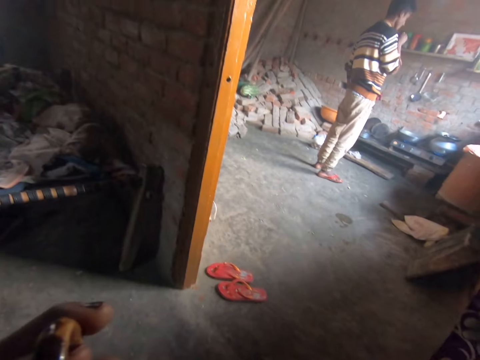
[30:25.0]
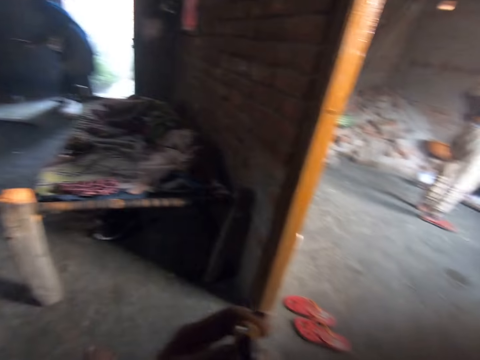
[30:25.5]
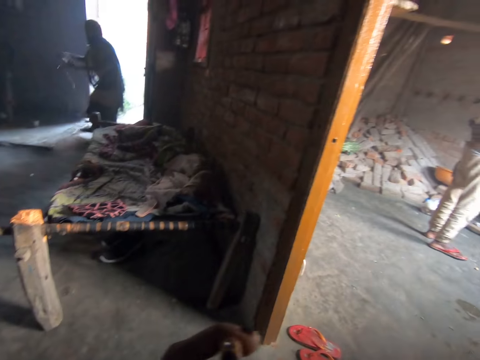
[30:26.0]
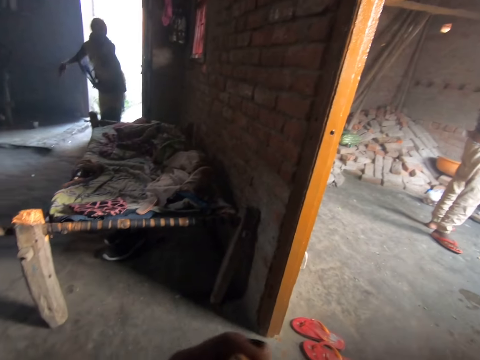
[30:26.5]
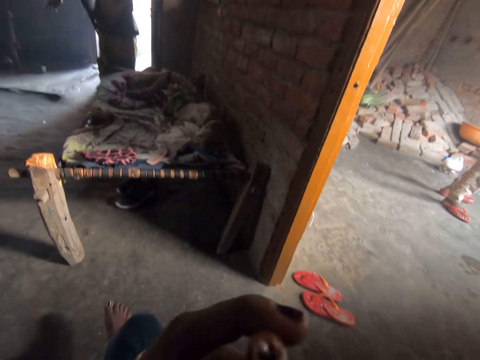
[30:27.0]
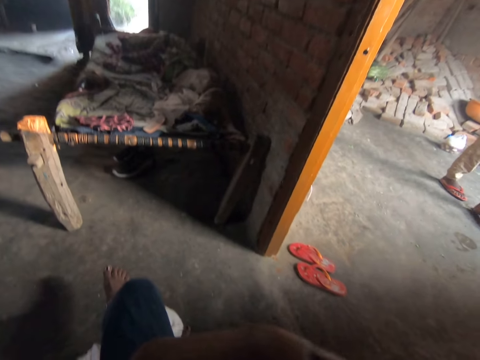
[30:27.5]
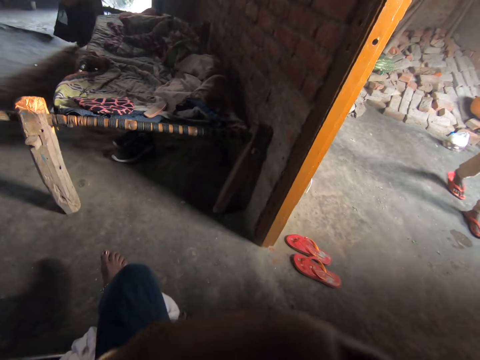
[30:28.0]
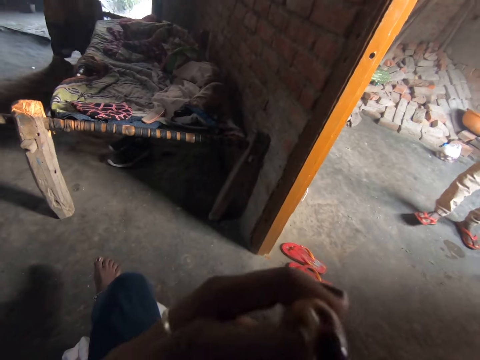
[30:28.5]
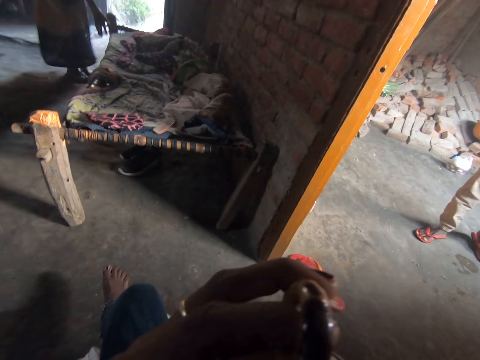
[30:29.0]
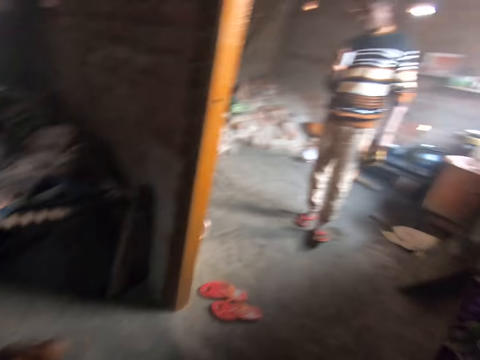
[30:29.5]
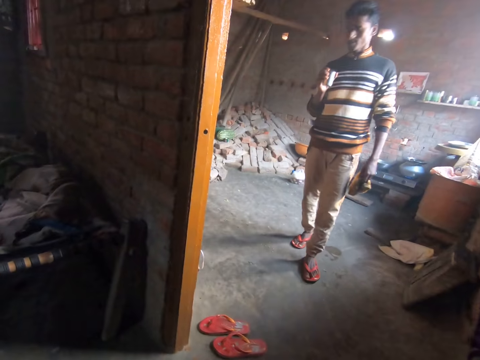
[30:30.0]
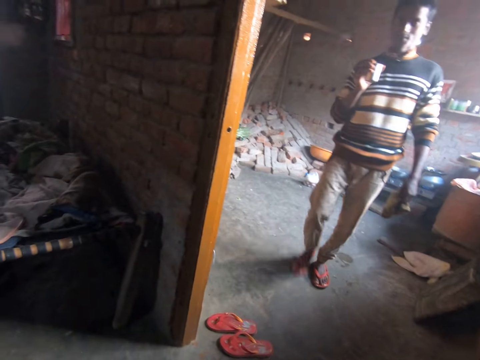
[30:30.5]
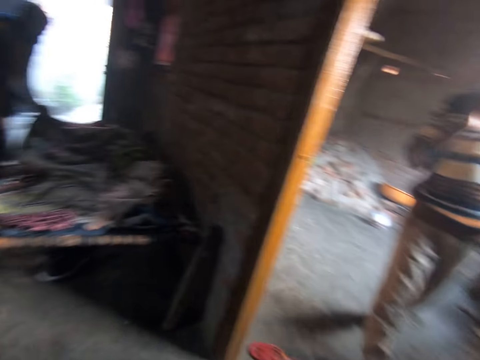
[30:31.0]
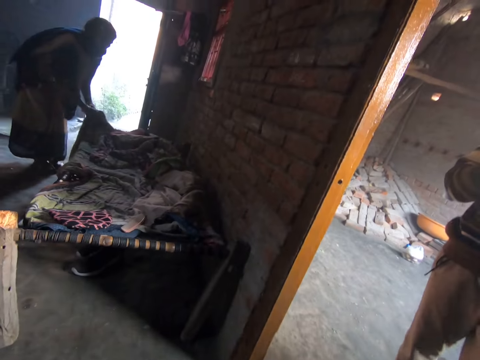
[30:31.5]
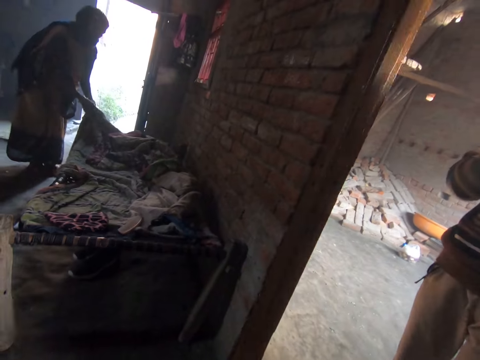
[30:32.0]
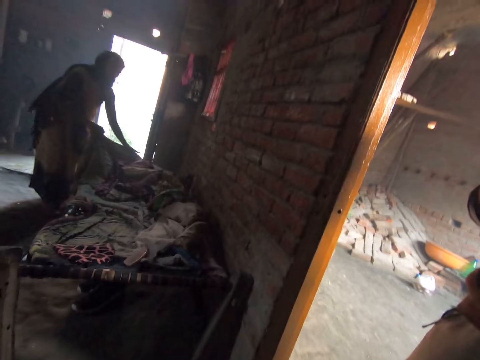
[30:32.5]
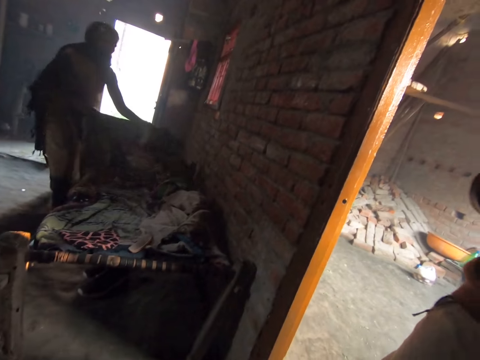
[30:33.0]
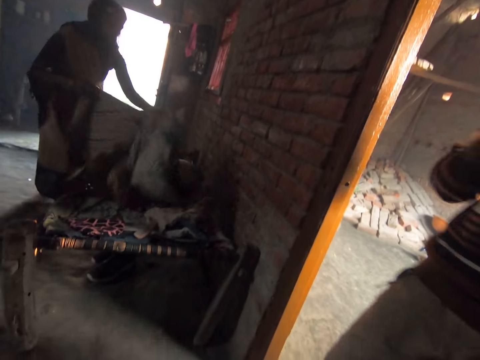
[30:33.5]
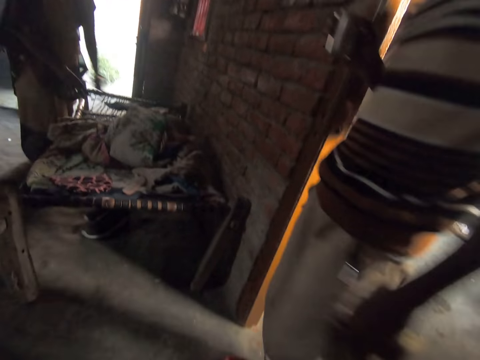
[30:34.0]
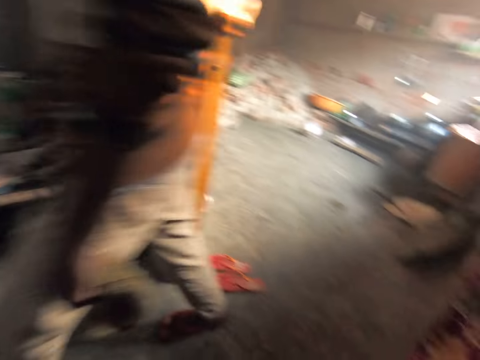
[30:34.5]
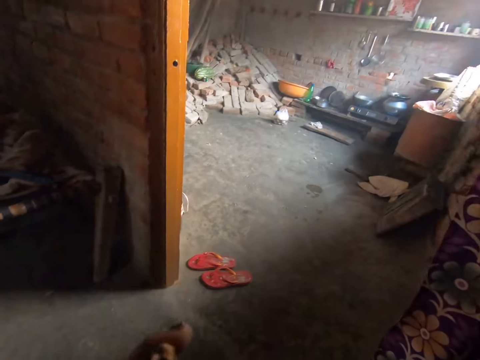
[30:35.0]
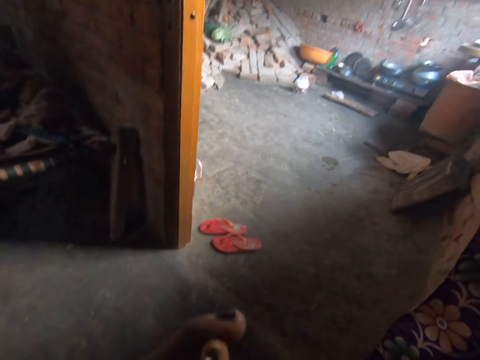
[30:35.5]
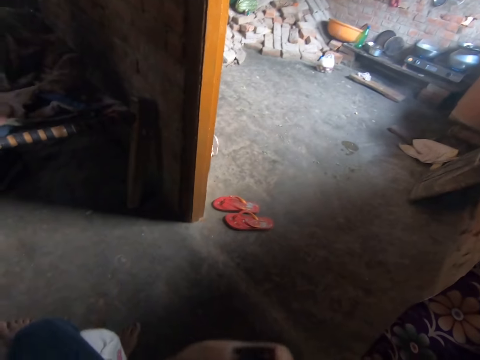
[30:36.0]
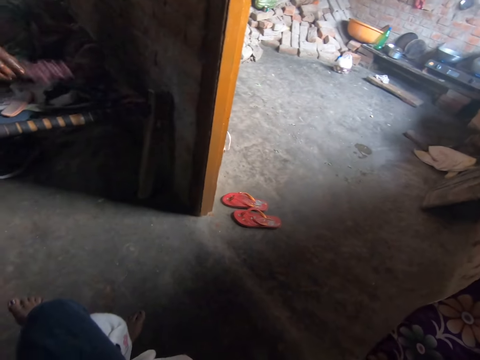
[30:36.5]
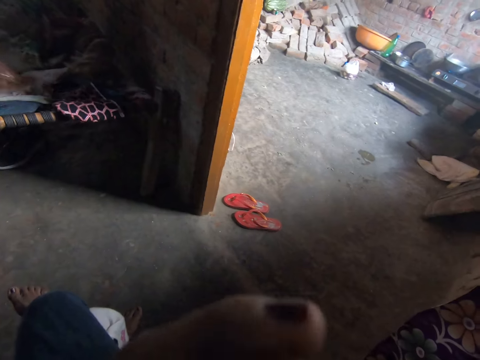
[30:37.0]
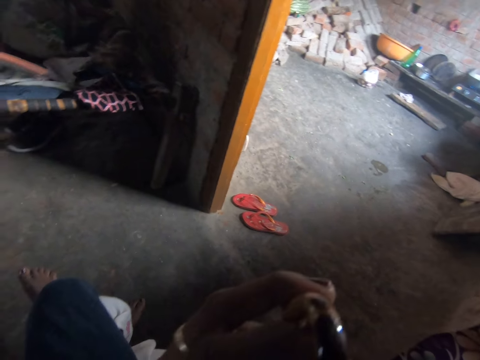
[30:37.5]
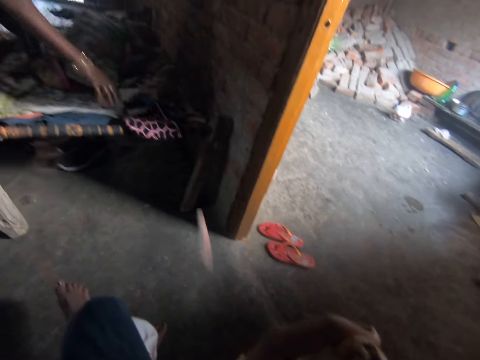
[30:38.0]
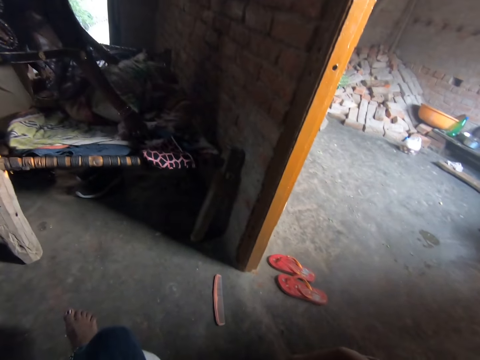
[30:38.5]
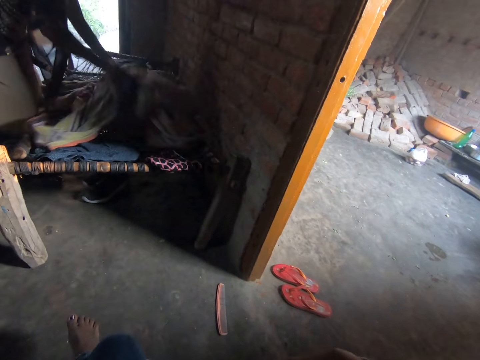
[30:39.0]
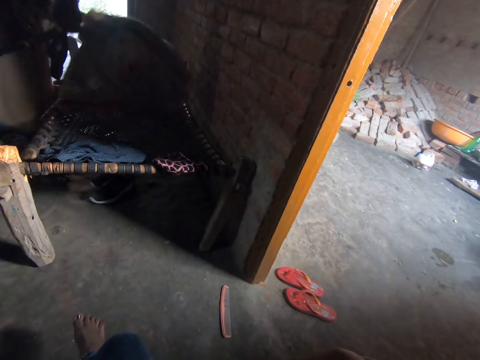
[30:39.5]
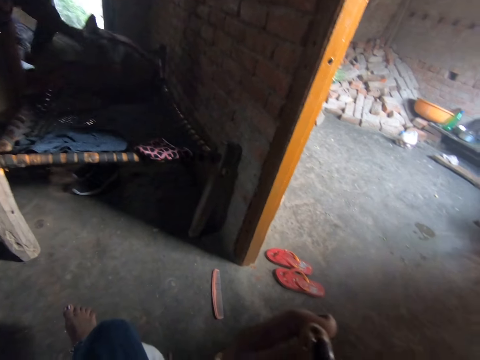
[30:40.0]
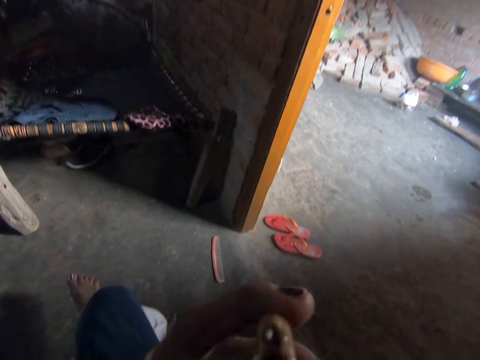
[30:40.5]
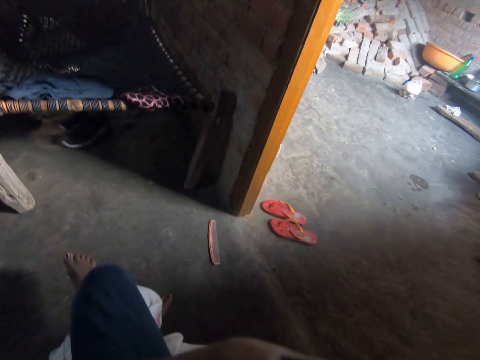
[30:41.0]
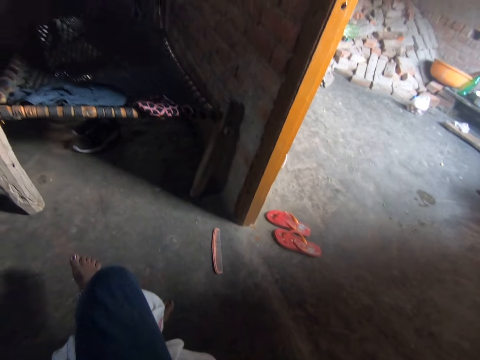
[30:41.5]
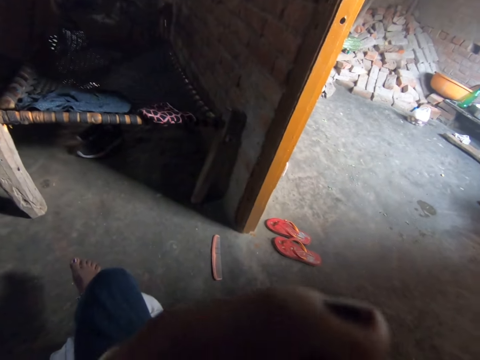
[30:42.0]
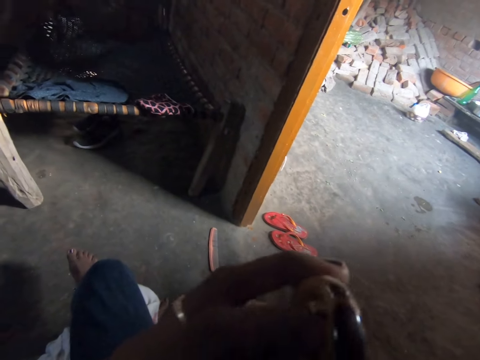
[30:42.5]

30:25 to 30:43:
The camera wearer sips tea from a brown mug. A woman walks towards the camera wearer. A man walks towards the camera wearer. The camera wearer sips tea from the brown mug again. The woman wipes her hands with a cloth and lifts up the cloth. The man walks past the camera wearer. The camera wearer sips tea from the brown mug again. The woman throws a comb on the floor and picks clothes from the bed. The camera wearer sips tea from the brown mug again.

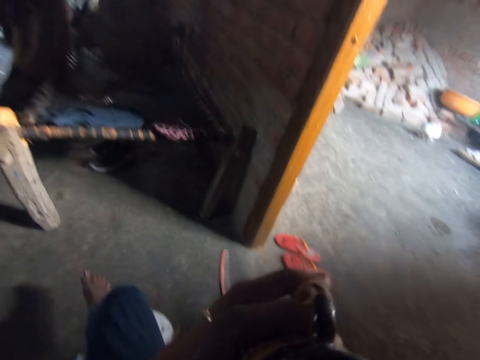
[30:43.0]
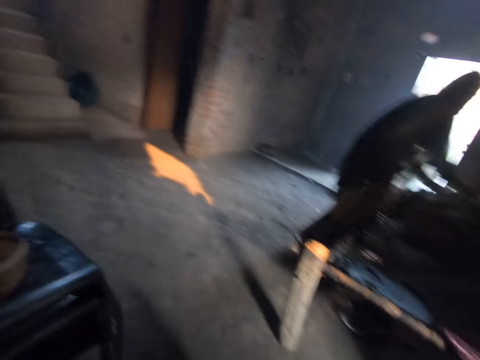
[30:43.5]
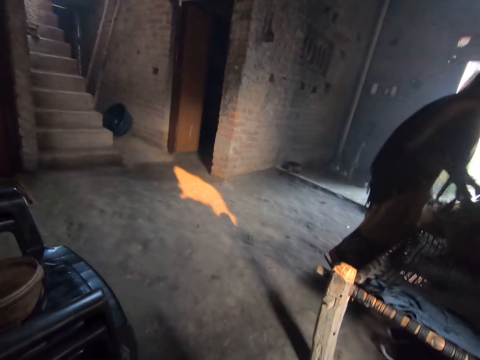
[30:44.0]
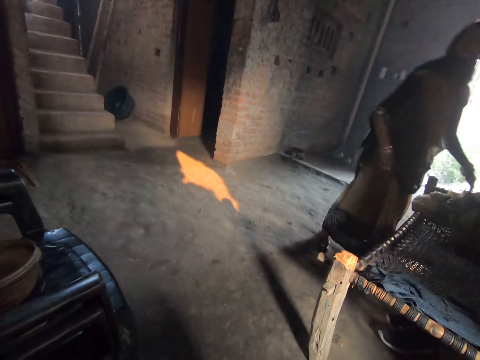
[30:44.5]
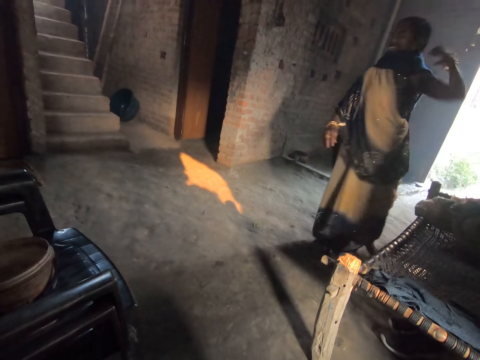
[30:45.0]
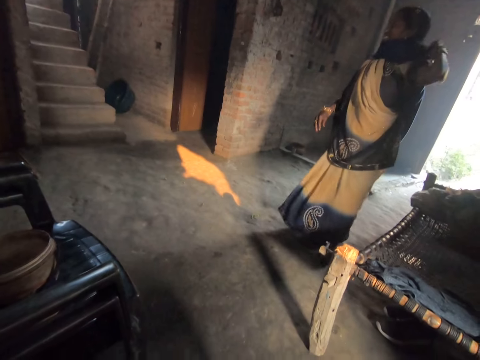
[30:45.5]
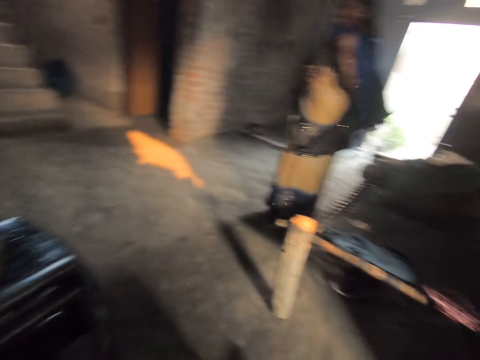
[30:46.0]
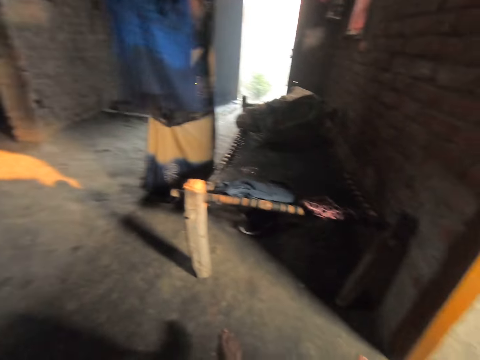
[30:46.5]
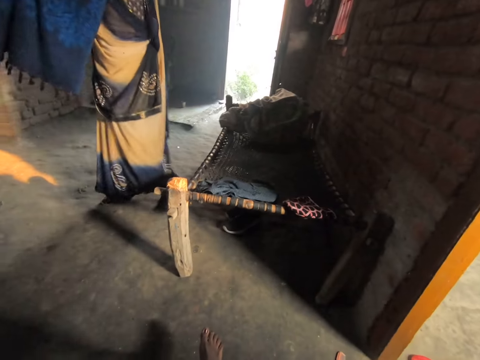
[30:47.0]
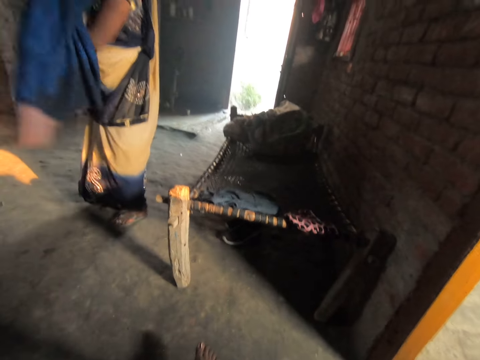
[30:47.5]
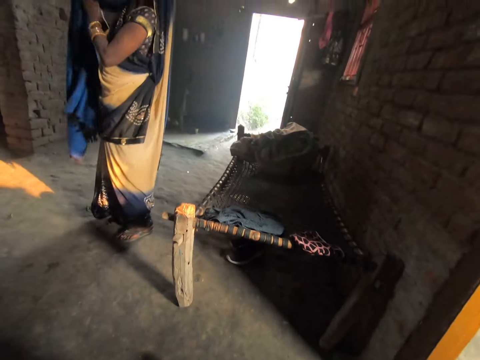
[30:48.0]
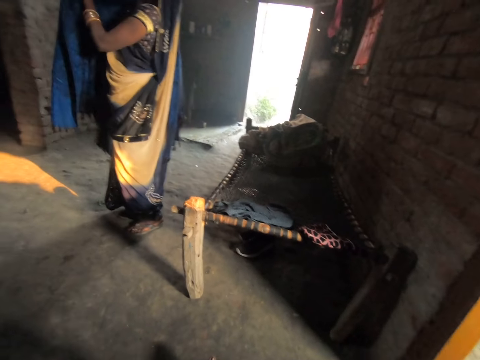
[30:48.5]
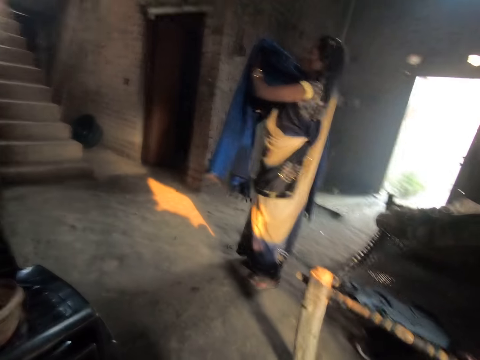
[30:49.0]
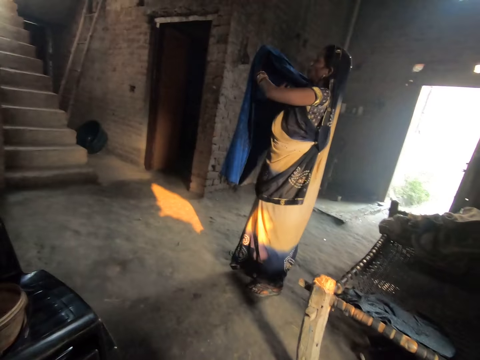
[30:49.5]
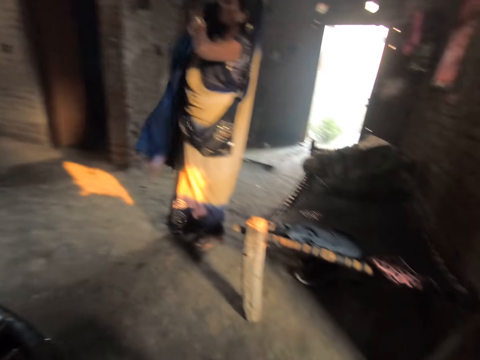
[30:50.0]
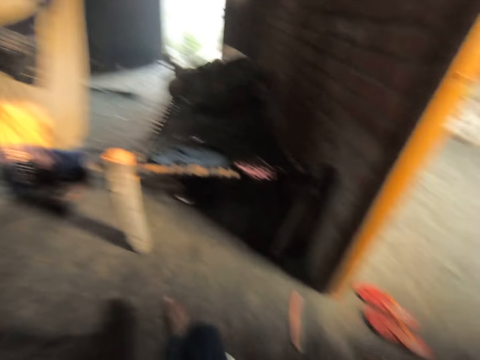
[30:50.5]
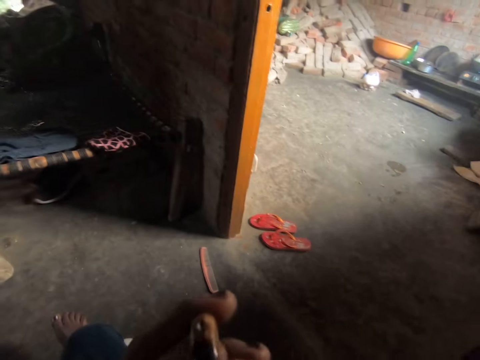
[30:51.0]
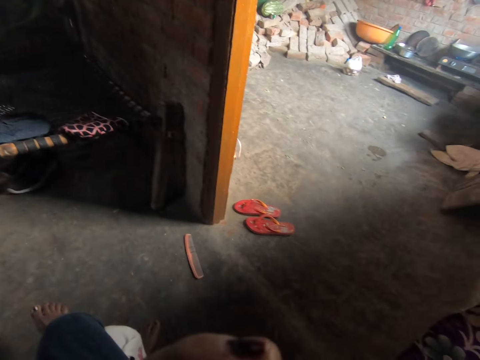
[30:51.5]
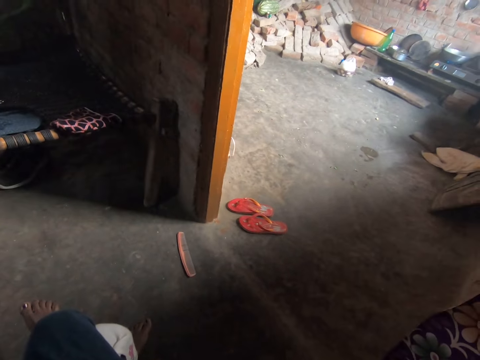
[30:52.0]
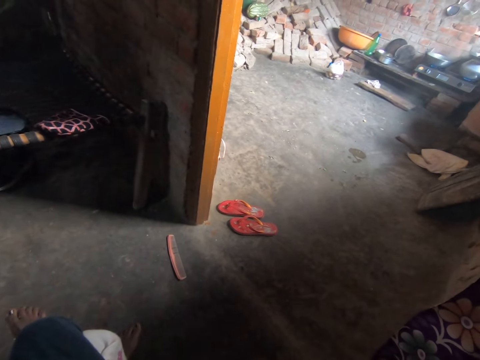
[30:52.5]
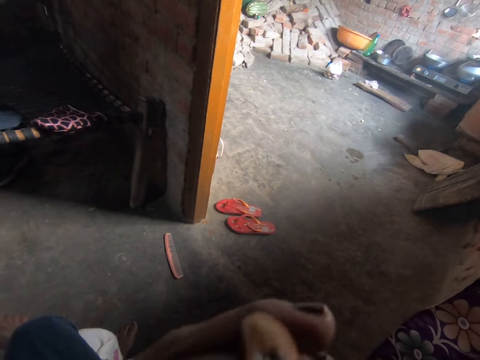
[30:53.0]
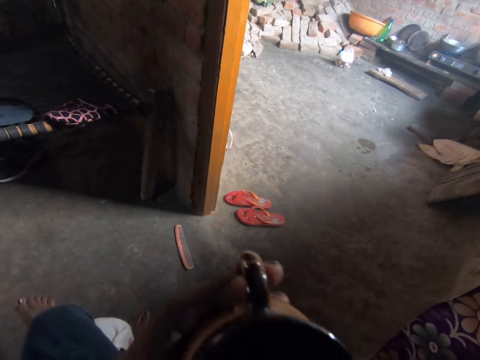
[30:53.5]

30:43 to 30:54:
A woman adjusts her garments. The camera wearer sips tea from a brown mug.
